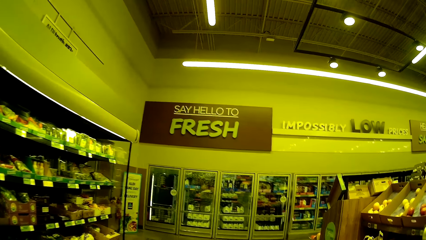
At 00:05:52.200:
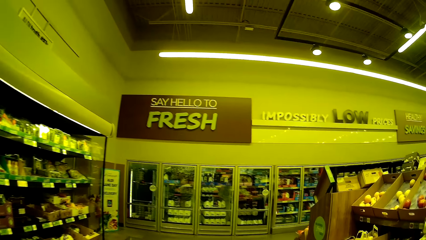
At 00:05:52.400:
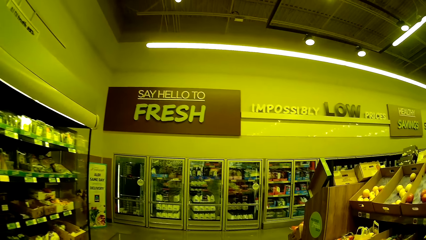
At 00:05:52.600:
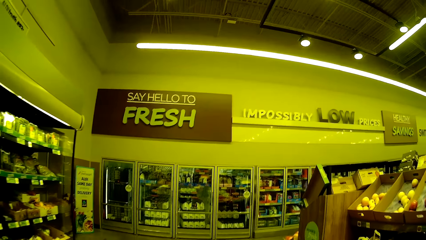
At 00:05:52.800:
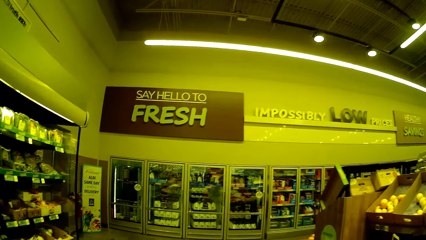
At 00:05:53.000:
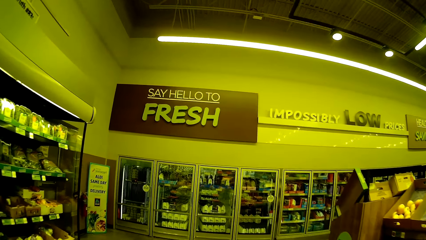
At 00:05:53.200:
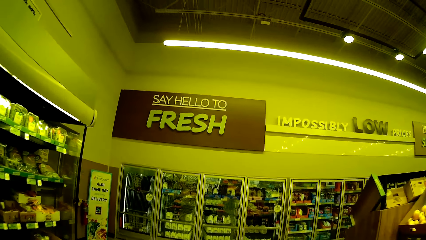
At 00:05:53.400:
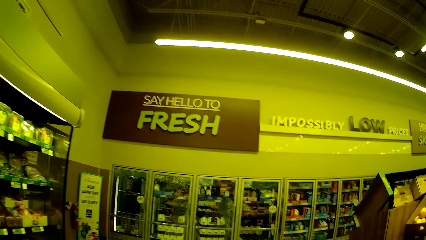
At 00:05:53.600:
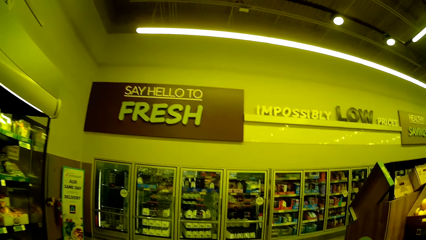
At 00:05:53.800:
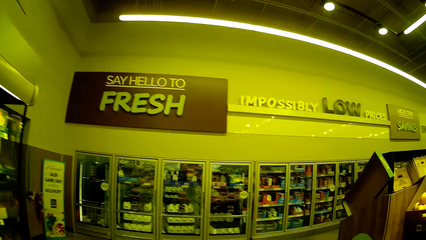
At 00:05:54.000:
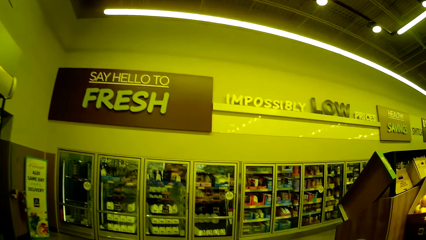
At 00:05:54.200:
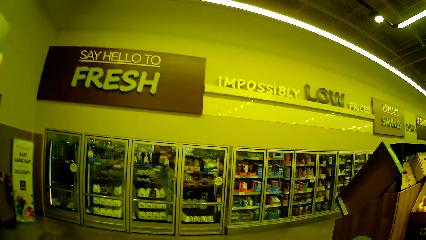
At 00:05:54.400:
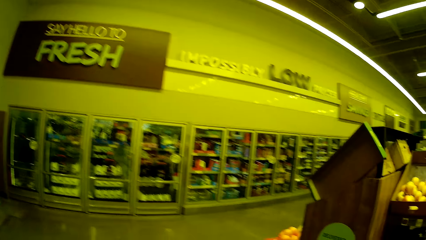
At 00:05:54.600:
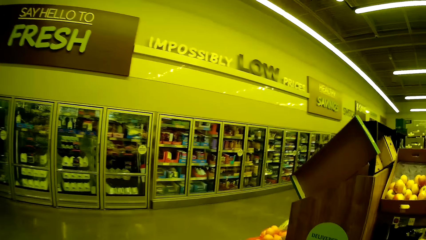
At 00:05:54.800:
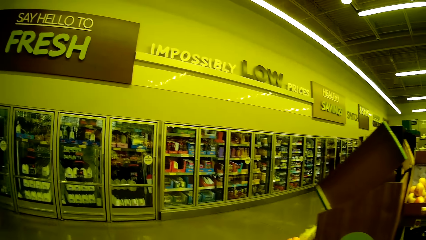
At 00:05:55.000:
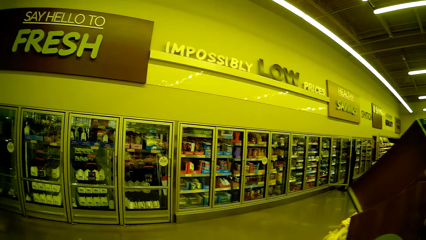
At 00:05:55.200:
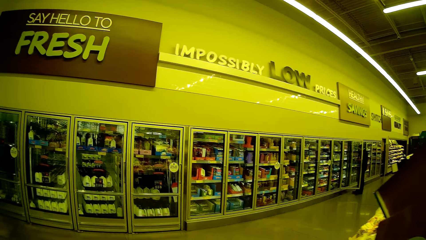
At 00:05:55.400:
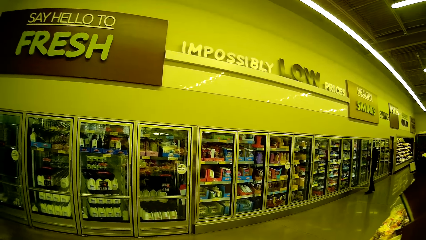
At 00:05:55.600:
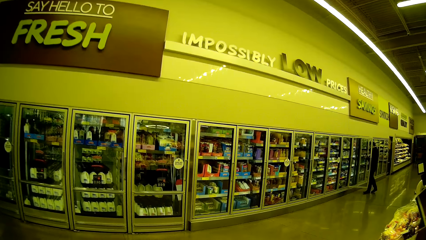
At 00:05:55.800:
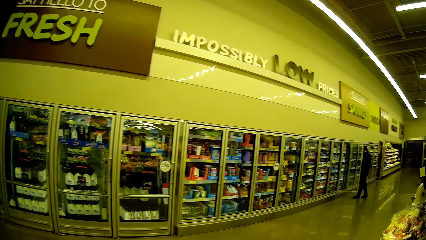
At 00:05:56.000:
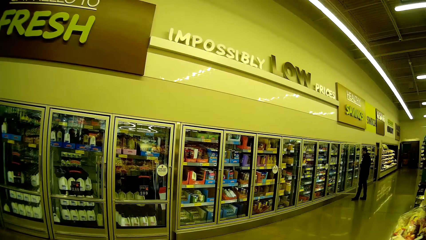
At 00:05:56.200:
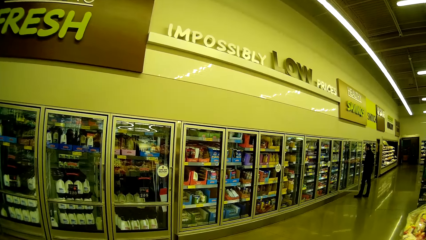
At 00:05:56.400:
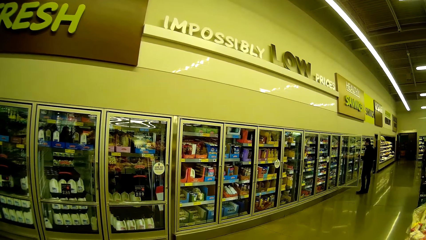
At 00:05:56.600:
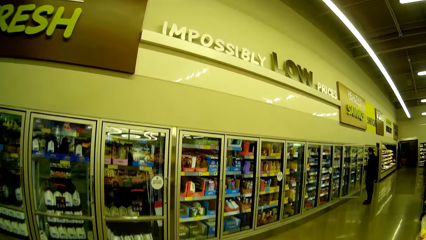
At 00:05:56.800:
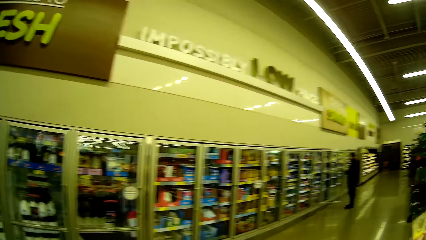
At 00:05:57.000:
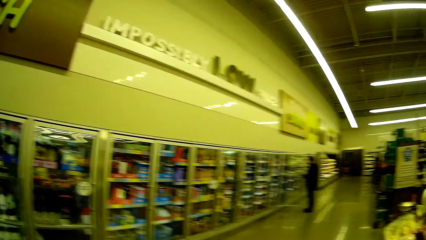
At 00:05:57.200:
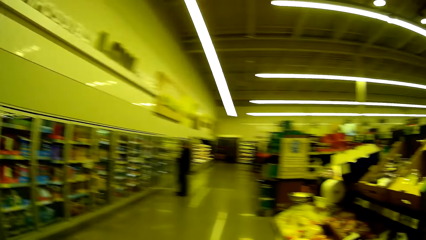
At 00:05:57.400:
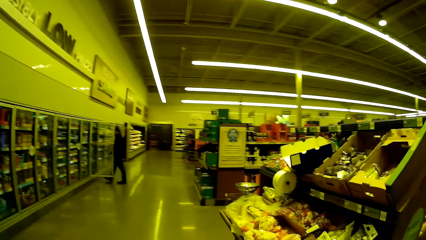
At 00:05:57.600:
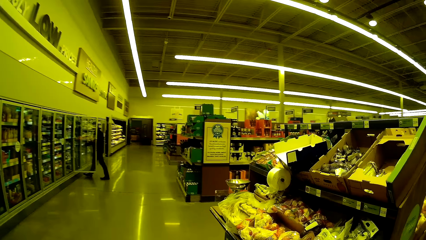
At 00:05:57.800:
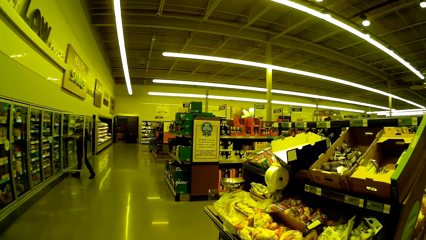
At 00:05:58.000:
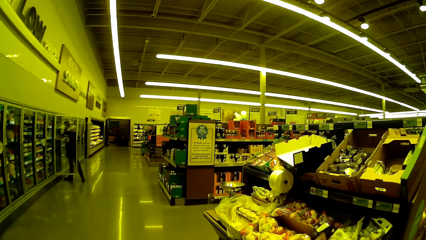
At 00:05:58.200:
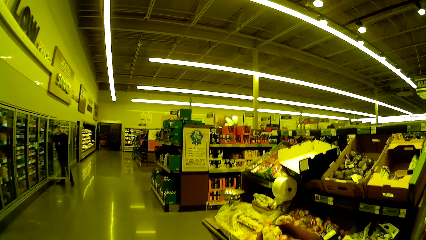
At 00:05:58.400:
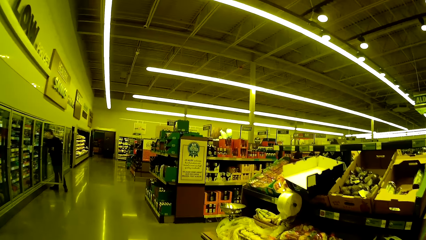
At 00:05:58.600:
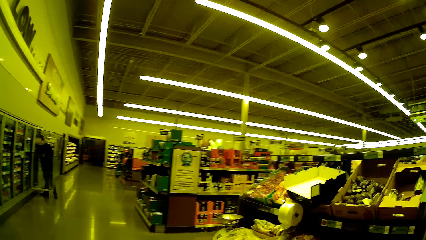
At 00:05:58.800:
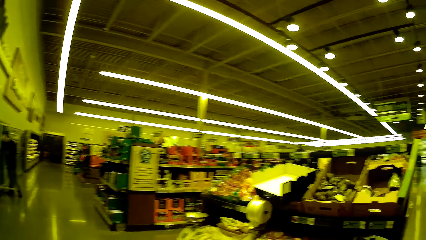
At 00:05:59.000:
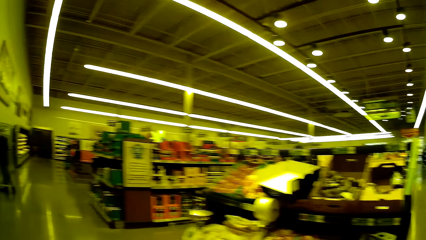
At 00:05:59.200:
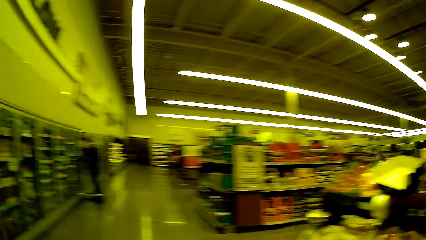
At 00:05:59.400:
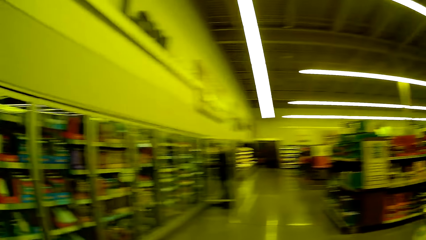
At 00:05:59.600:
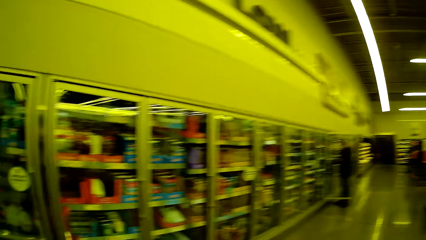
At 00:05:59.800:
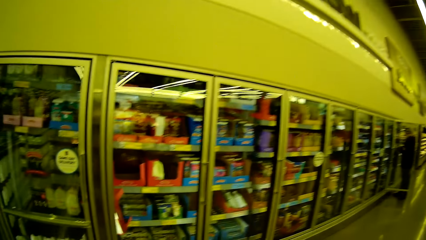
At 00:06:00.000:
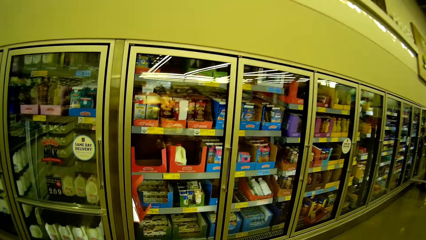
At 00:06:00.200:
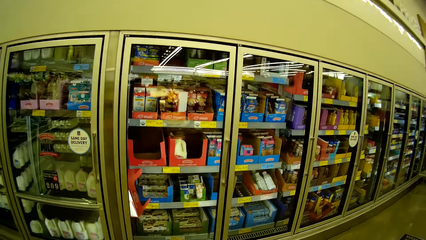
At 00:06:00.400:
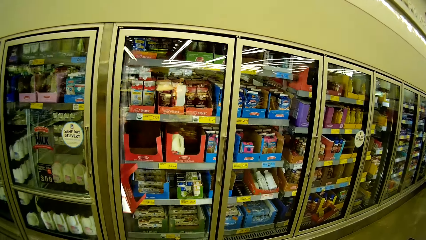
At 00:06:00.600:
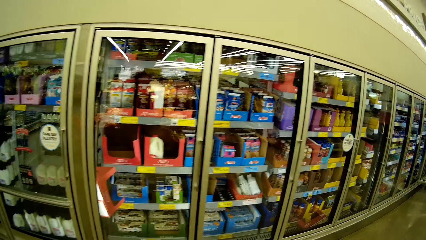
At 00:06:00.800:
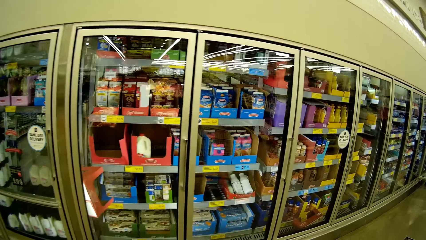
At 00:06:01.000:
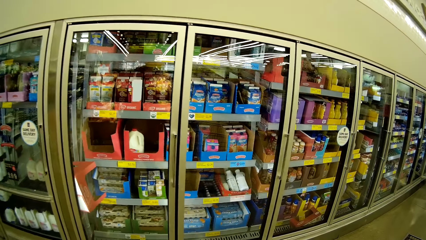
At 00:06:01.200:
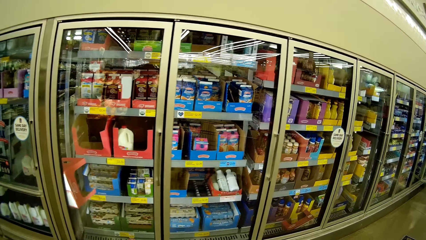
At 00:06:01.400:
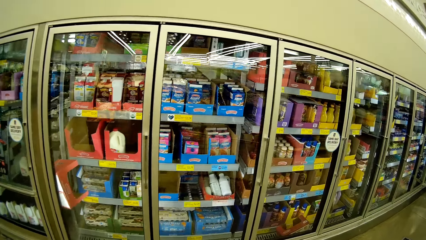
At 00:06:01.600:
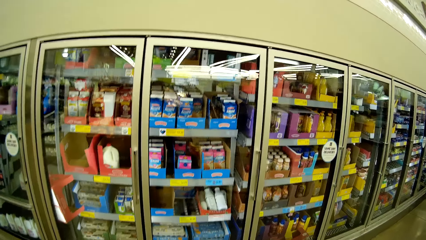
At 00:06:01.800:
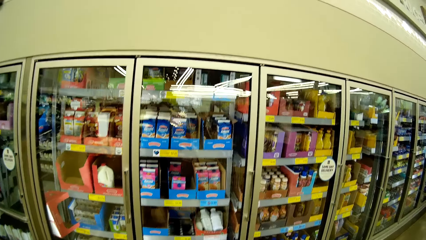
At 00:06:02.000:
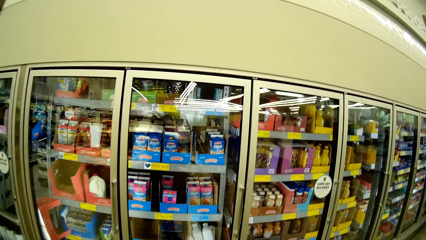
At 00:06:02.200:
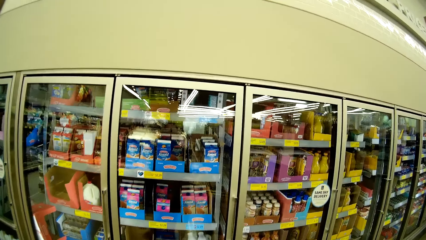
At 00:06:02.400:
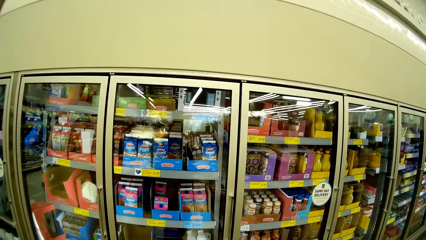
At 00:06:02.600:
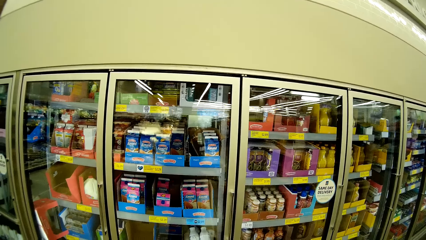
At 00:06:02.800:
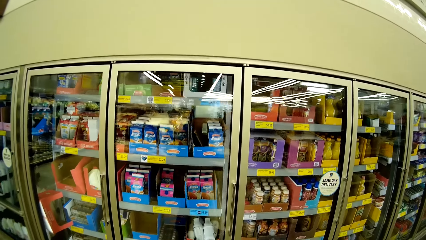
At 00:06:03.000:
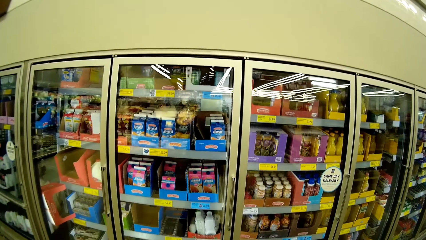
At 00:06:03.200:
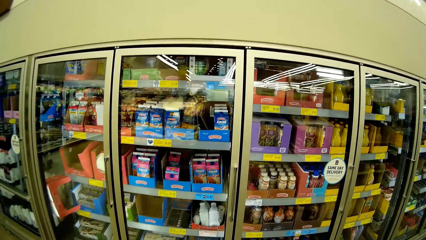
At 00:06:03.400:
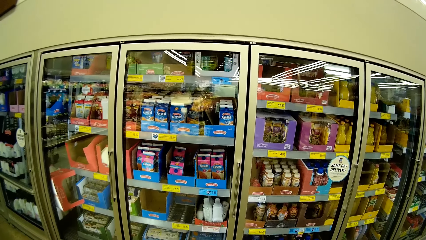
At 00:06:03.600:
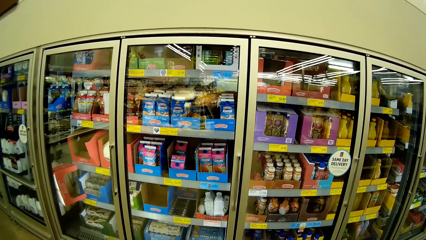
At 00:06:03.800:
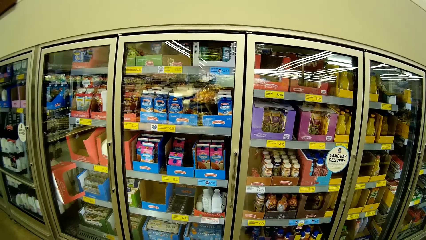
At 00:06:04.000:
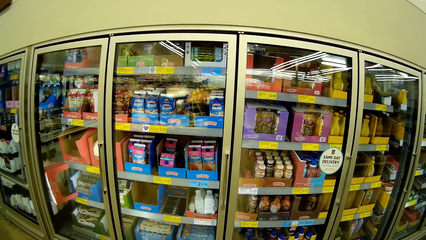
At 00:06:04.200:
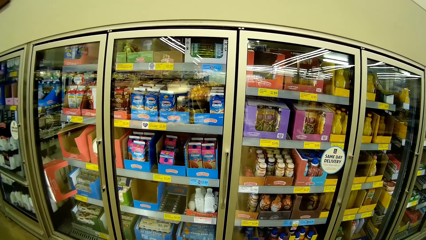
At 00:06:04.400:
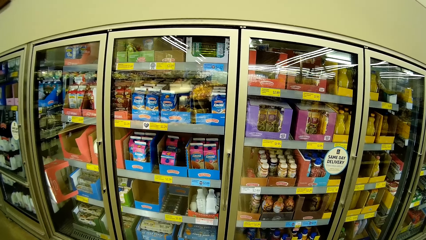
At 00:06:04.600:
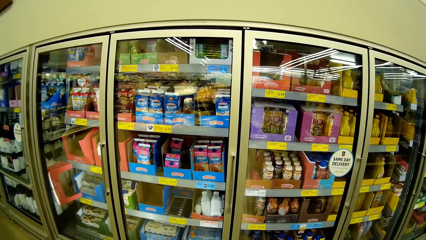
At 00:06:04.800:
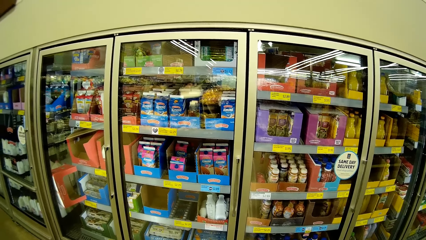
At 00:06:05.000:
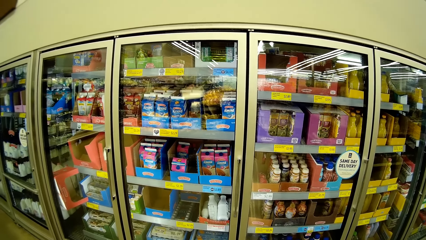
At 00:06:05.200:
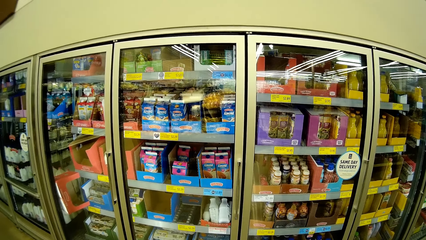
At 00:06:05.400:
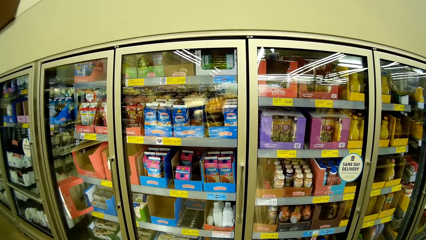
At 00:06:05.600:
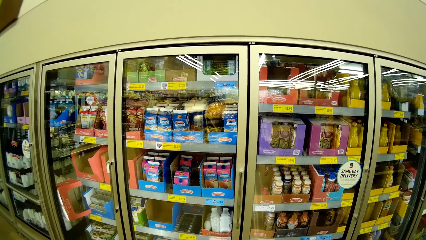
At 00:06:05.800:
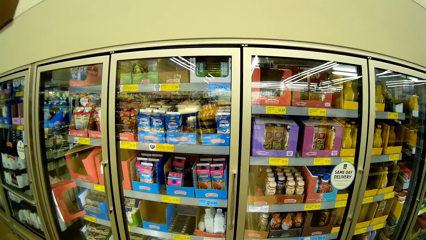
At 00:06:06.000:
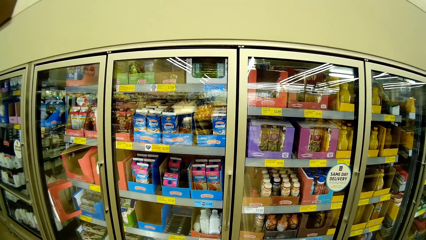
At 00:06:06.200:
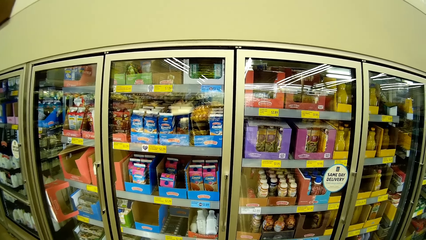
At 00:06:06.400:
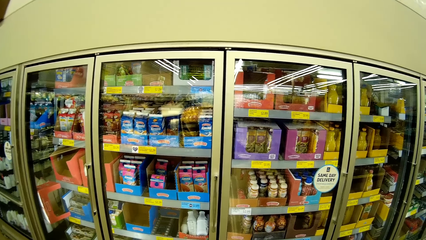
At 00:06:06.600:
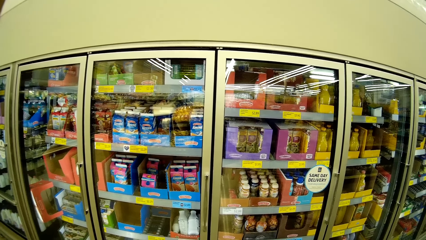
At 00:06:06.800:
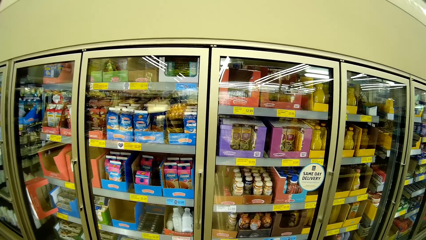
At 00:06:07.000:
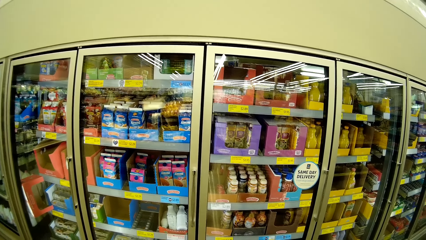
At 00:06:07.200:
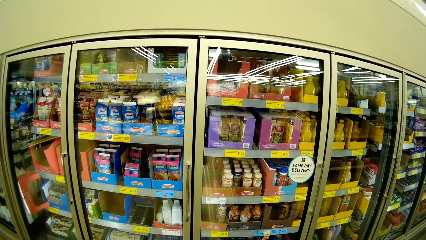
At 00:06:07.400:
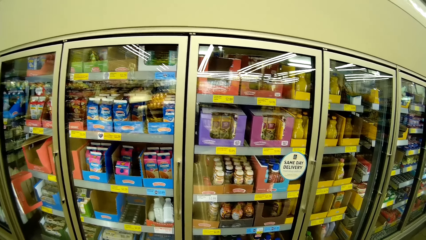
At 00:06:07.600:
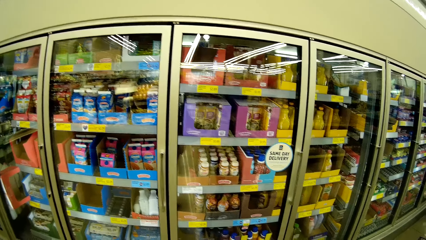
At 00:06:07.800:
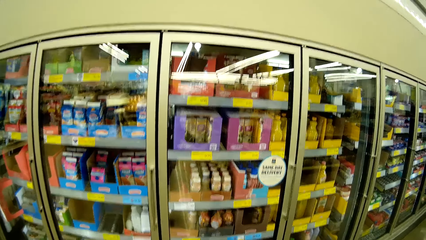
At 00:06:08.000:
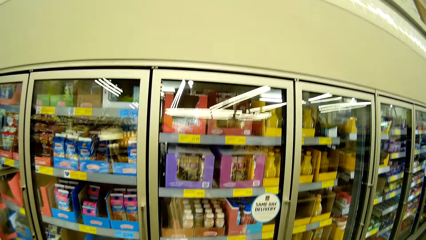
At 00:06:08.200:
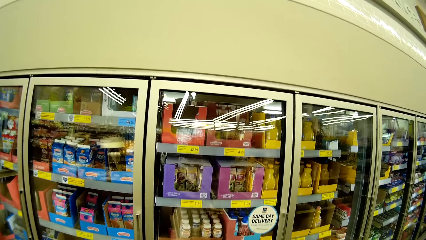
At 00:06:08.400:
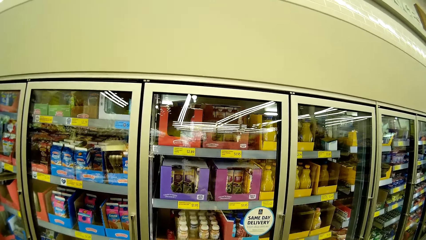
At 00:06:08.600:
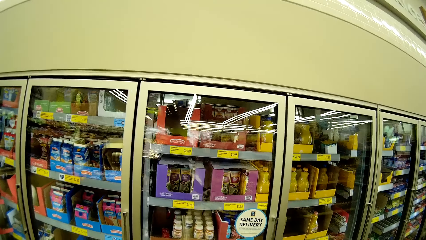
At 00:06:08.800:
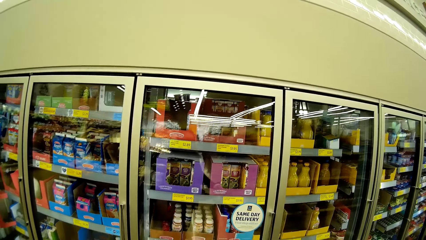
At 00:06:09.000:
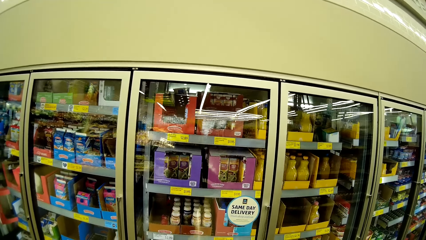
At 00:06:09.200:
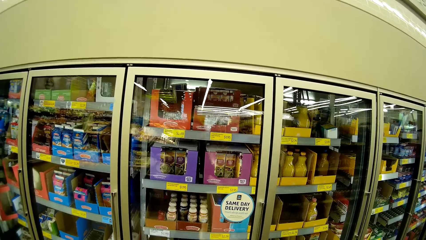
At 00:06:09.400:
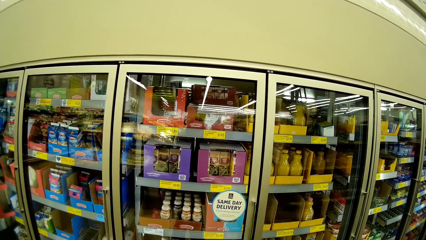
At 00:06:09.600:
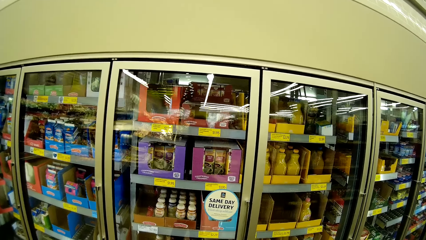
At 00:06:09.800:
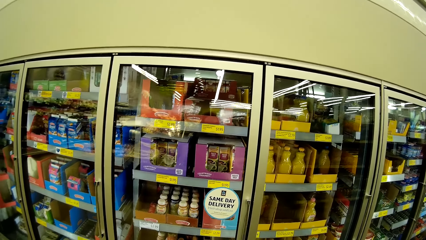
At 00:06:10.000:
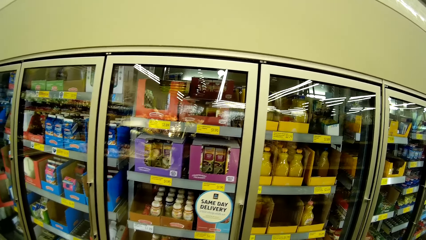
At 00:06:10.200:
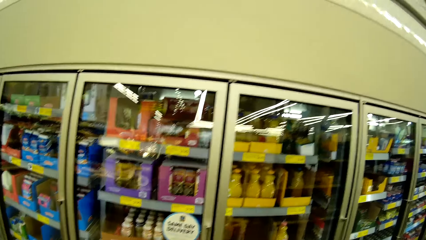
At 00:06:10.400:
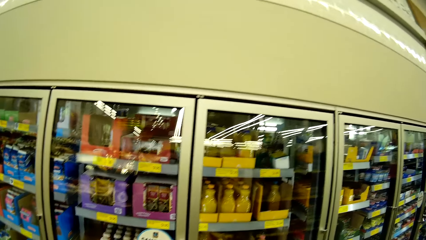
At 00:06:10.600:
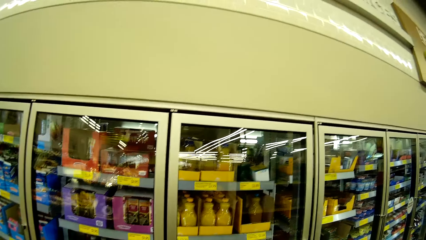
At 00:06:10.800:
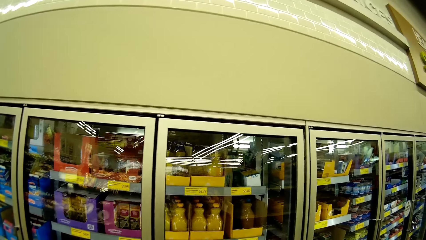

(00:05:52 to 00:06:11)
The camera wearer walks in the supermarket. A man moves backwards. The camera wearer turns around and walks in the supermarket. The man moves forward. The camera wearer looks around. They stare at the items on the shelf. They look around.
